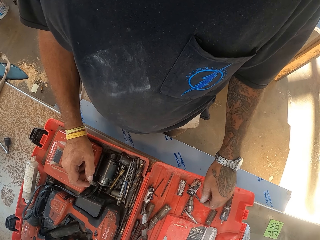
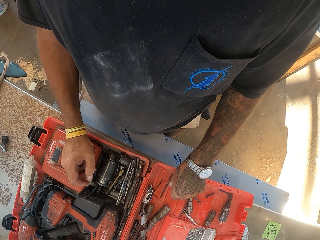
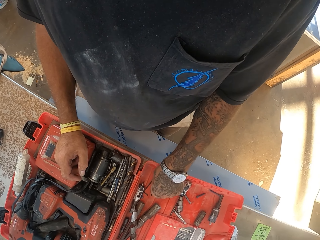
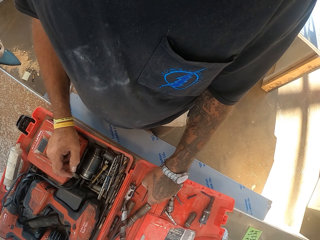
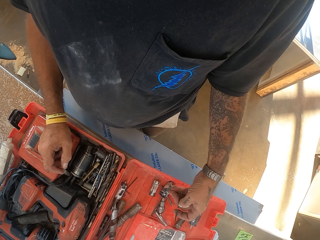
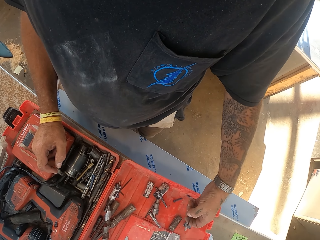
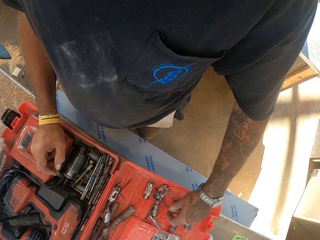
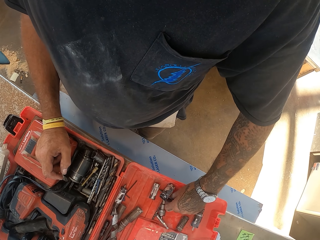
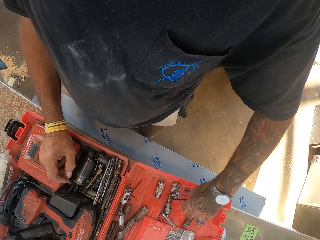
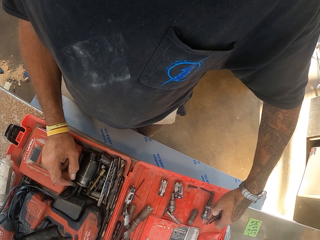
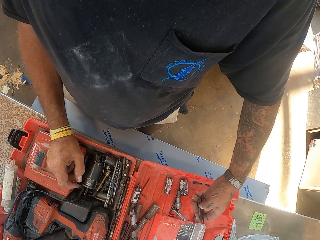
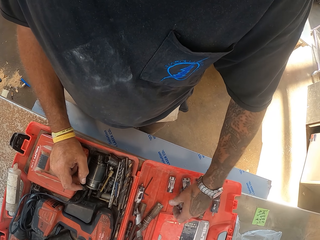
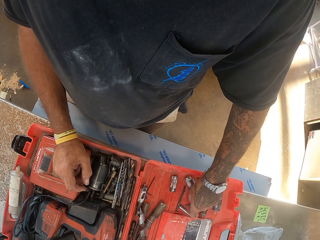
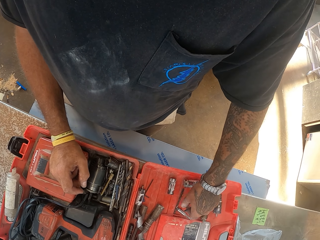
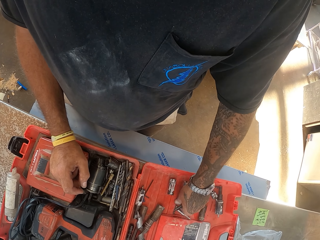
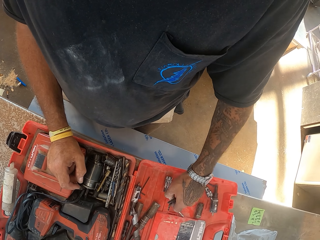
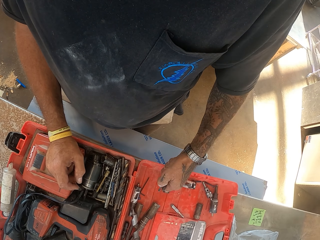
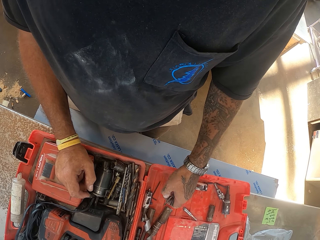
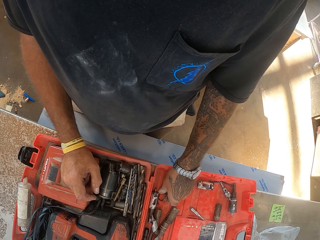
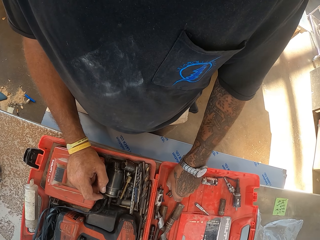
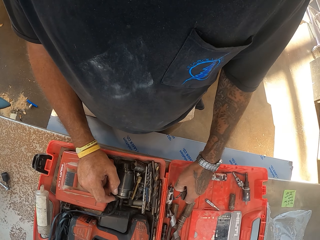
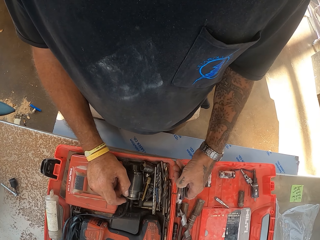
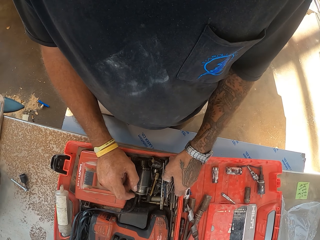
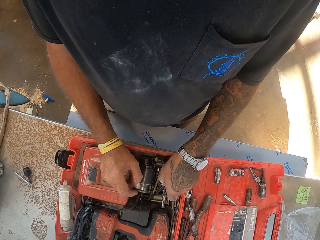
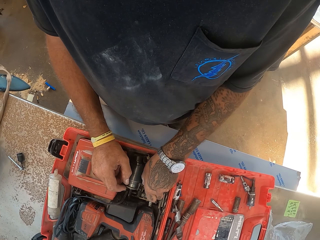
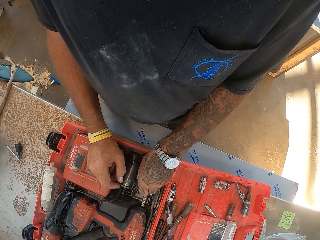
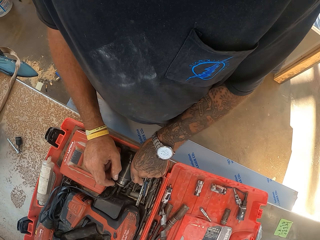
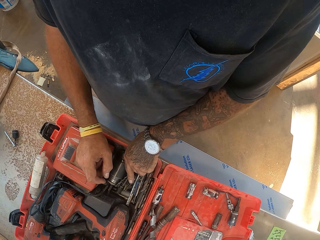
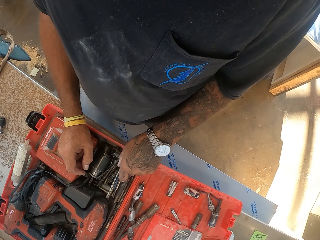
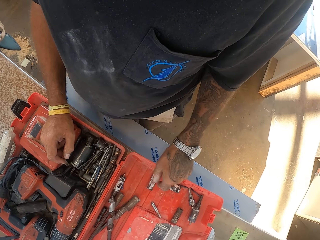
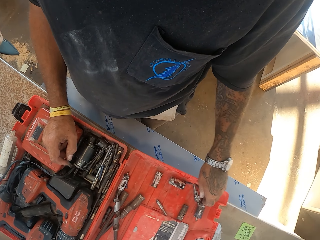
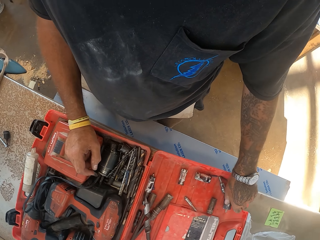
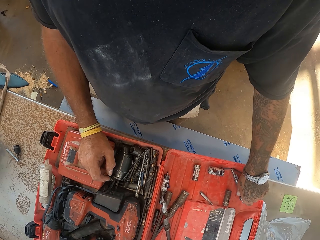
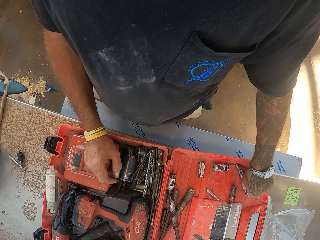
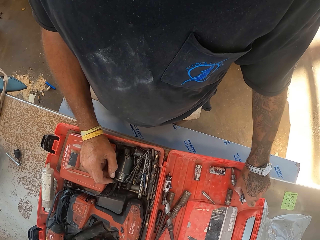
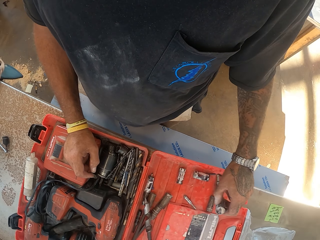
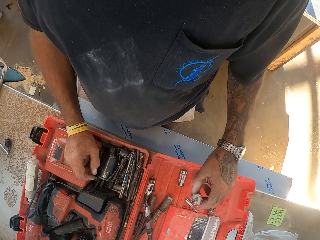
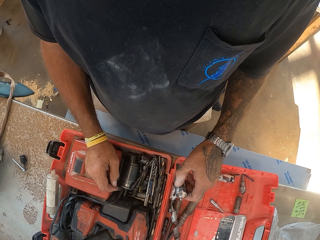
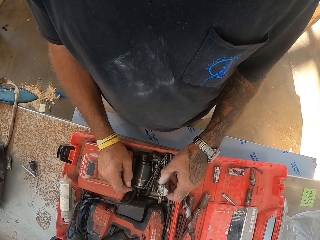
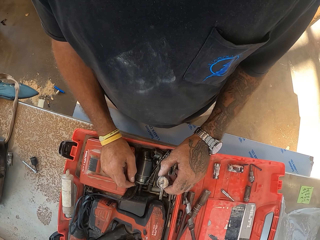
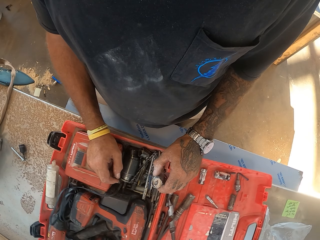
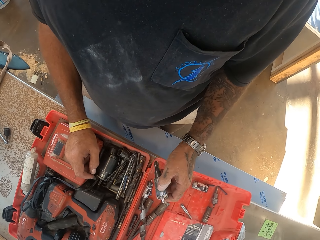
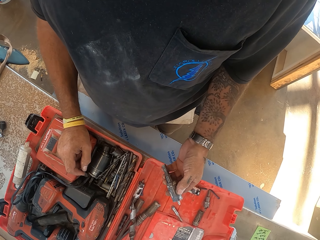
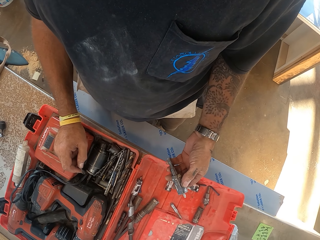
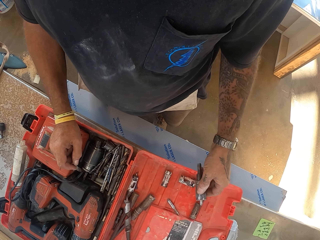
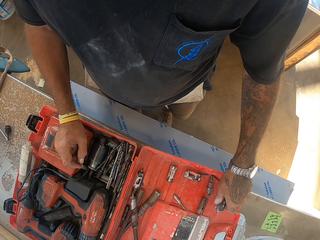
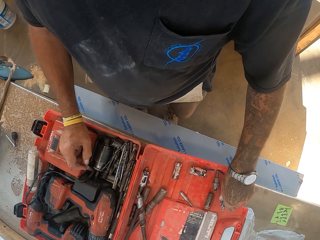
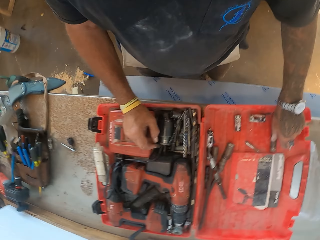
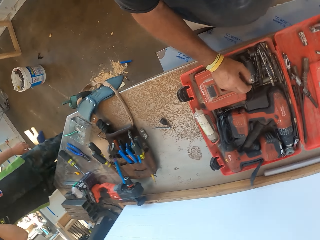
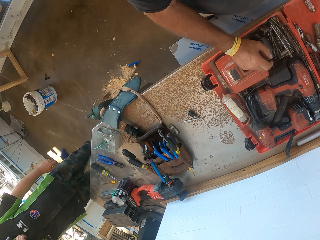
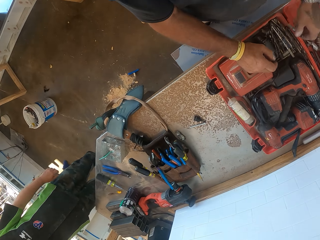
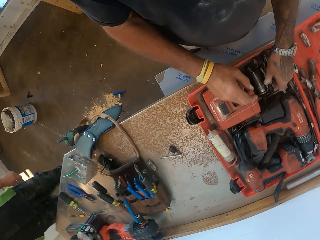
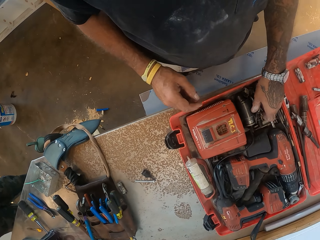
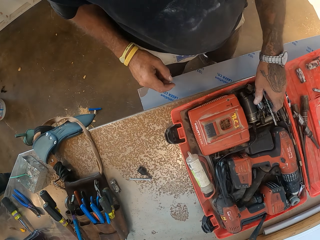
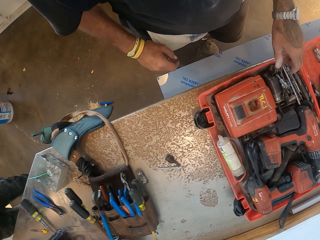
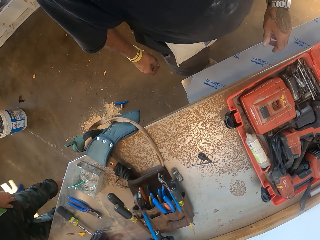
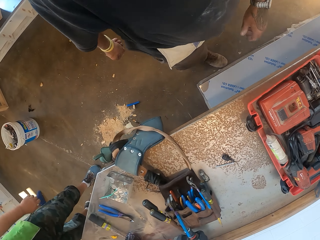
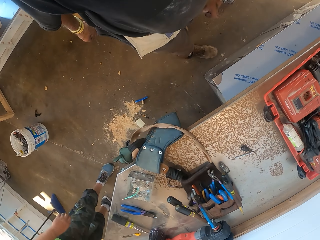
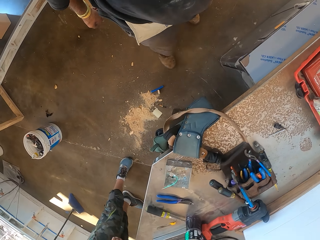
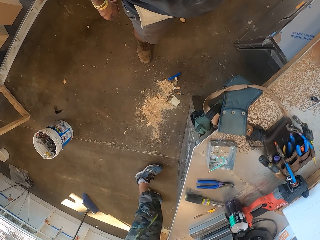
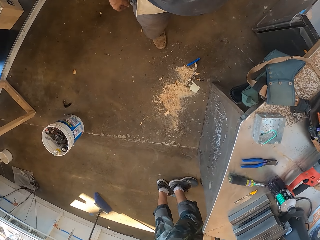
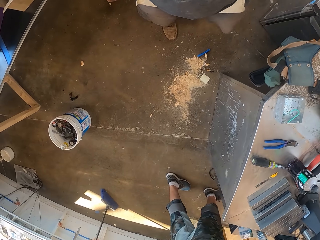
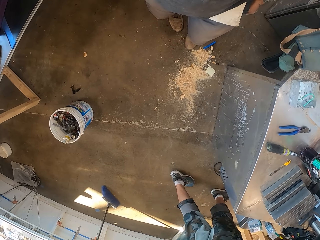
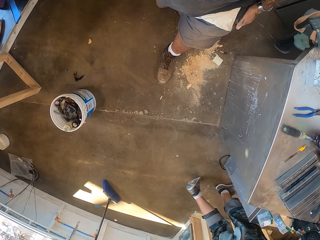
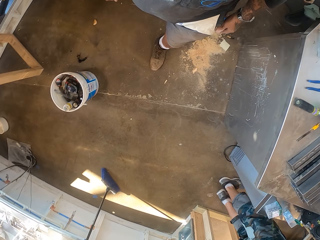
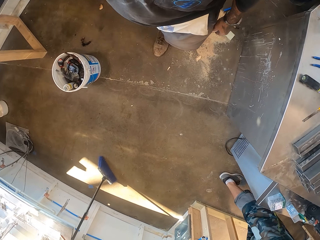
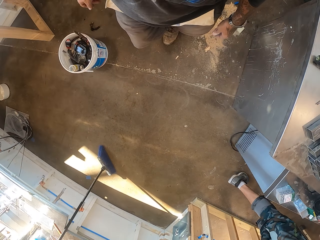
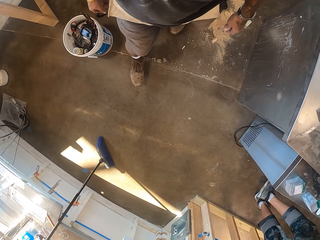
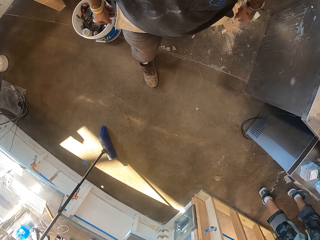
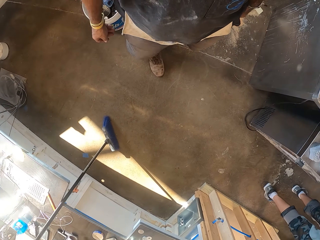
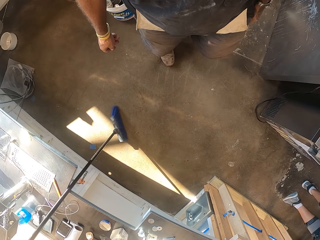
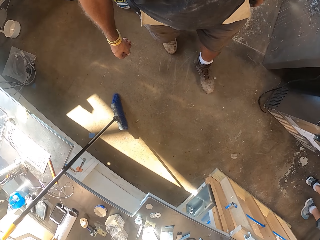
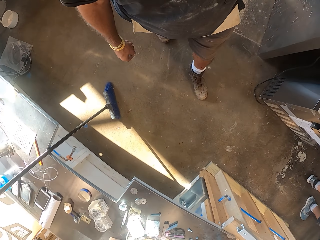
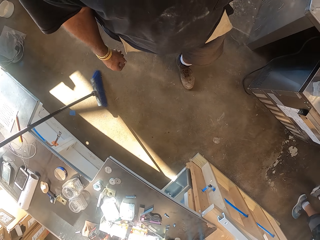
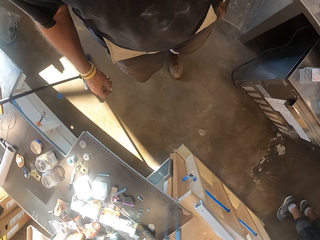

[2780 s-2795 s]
The camera wearer drops the bolt. They arrange the box. They pick bolts on the tool box. They put them in the tool box. They pick another bolt. They put it back on the tool box. They look around. They walk in the workshop. A person walks in the workshop.

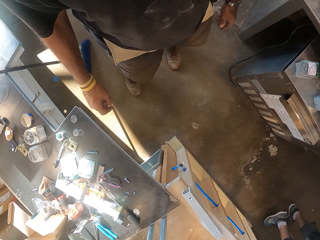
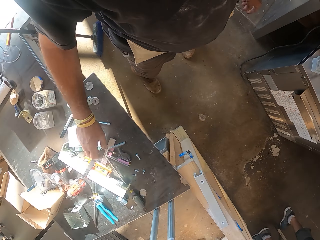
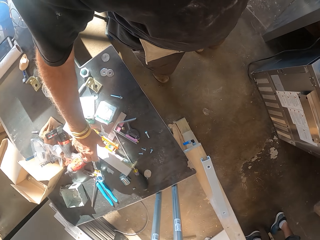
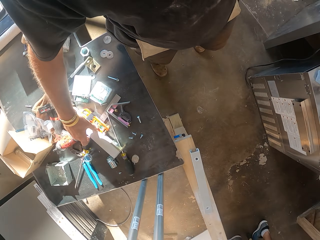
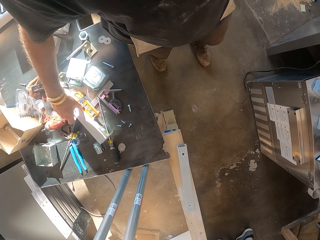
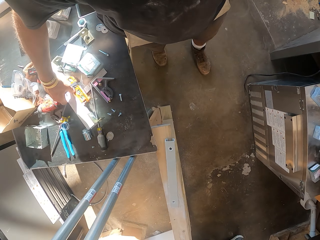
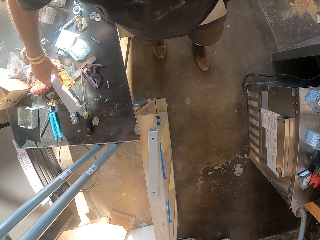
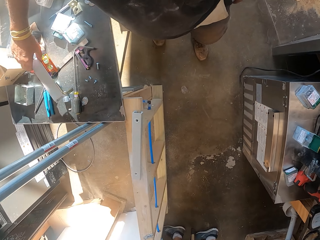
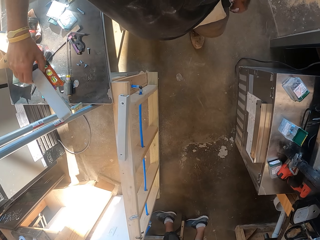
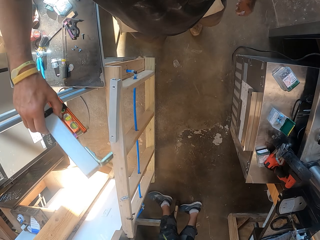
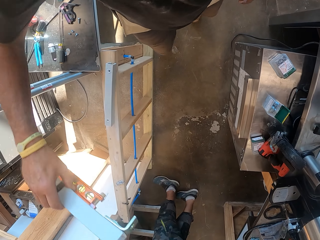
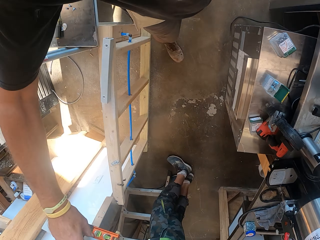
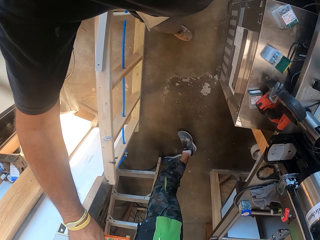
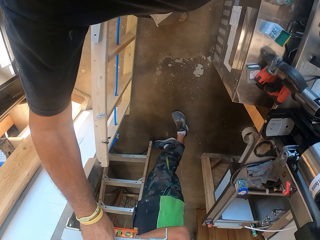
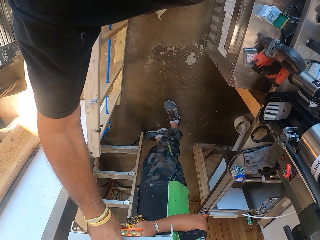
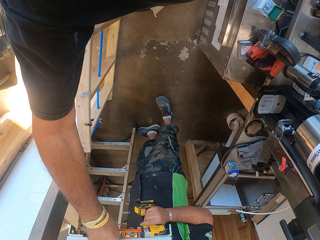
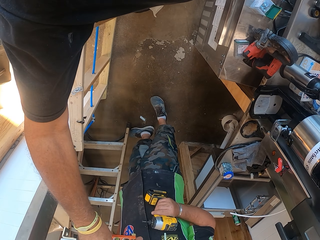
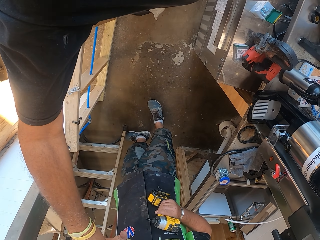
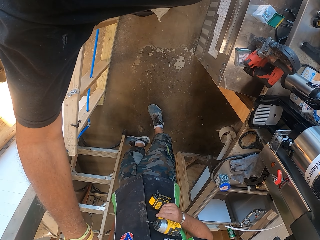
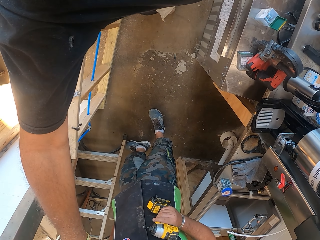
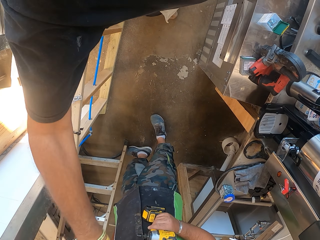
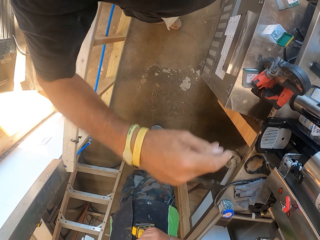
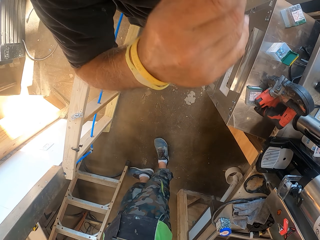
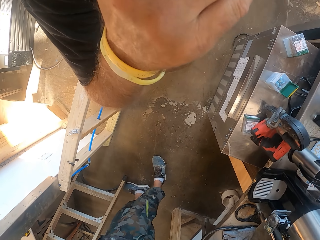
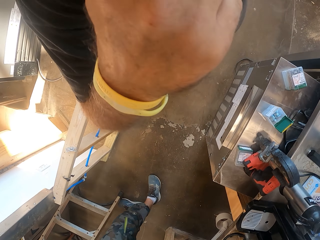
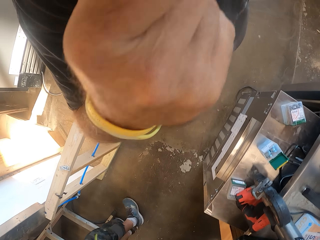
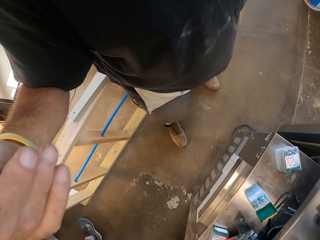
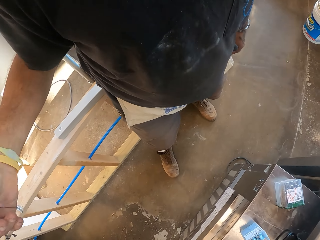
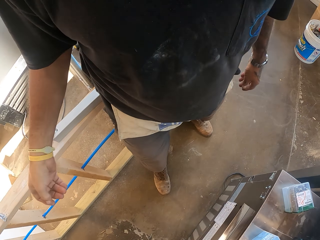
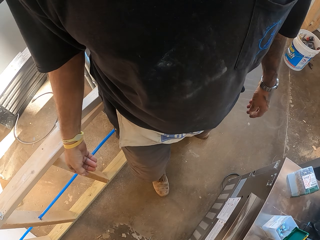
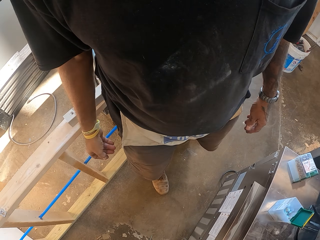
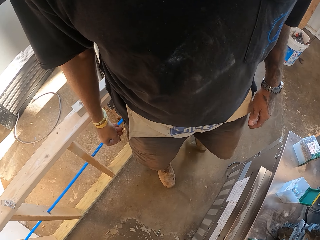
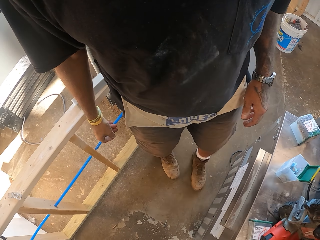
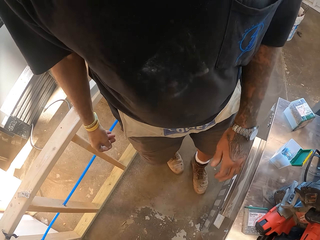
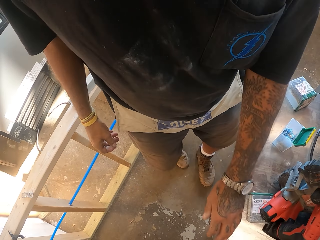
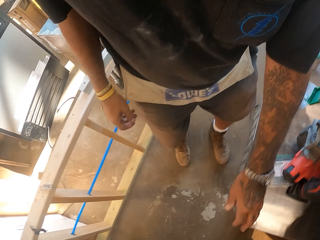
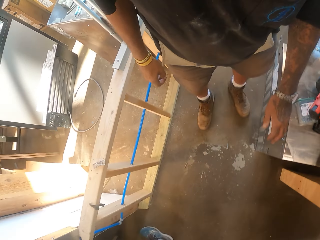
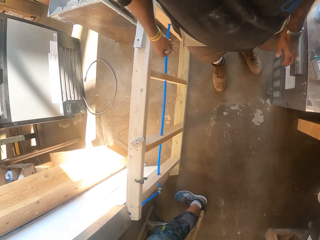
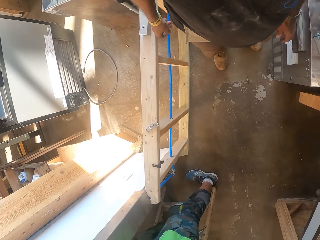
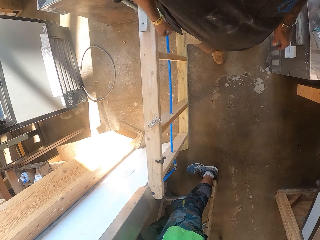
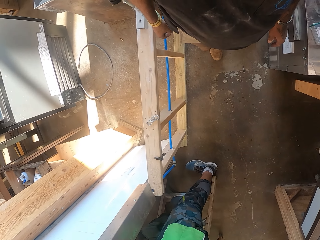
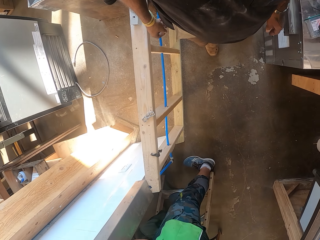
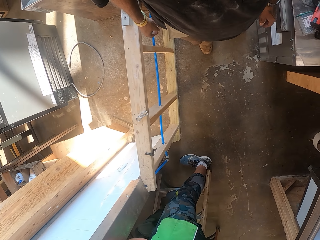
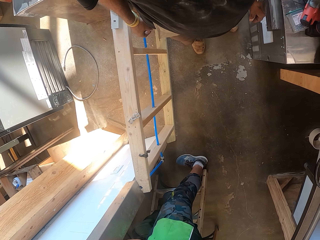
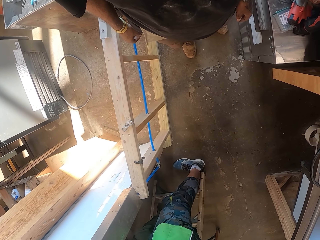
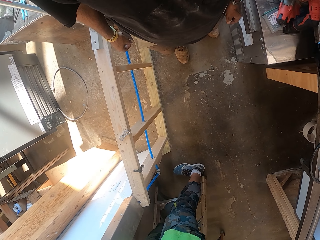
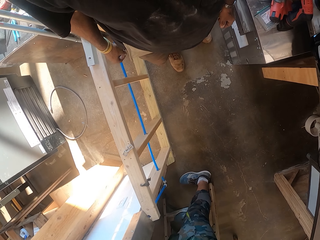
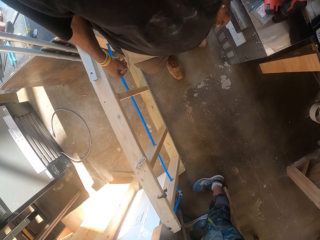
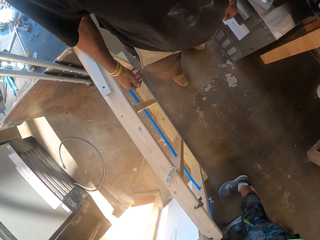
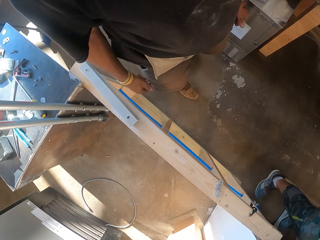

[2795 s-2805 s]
The camera wearer picks up a plastic rail or pipe. They give a man a bubble level. The man holds the pipe. The camera wearer adjusts the camera. They straighten the hand. They walk in the workshop.
